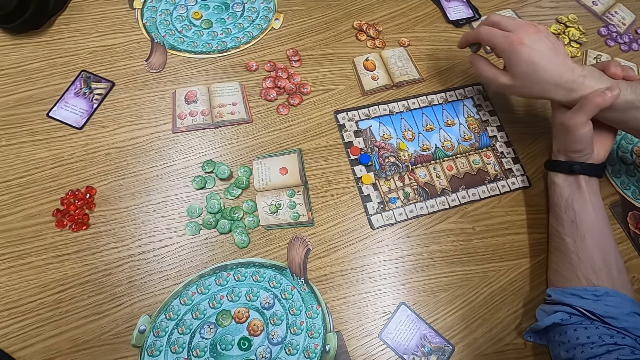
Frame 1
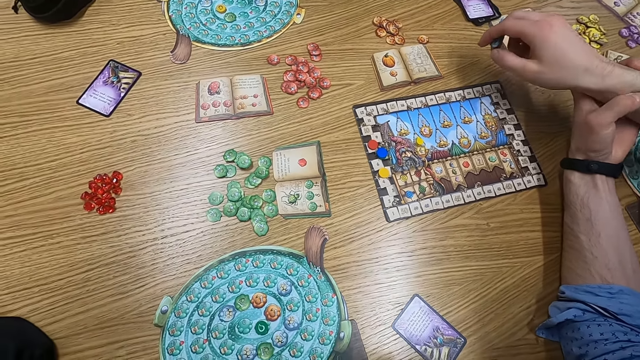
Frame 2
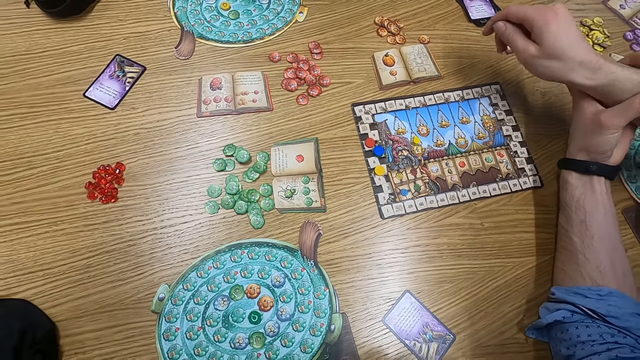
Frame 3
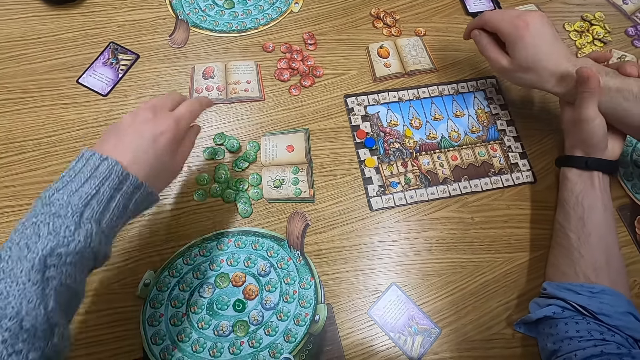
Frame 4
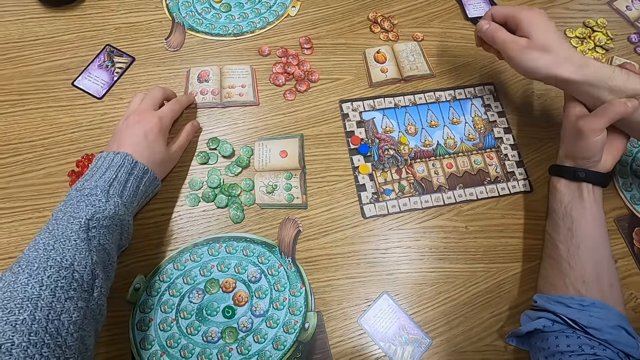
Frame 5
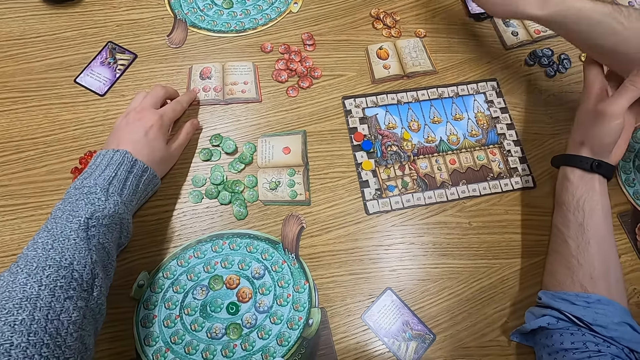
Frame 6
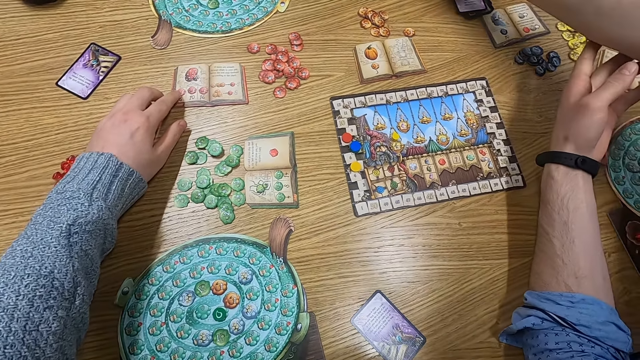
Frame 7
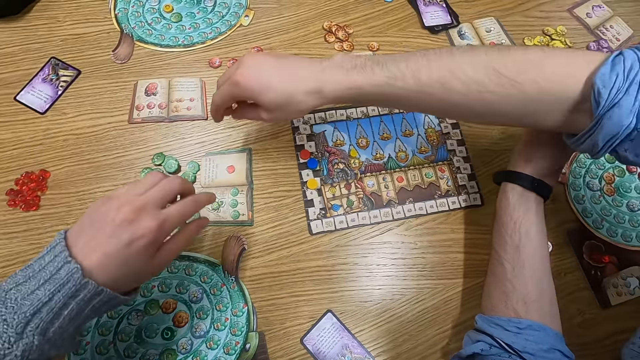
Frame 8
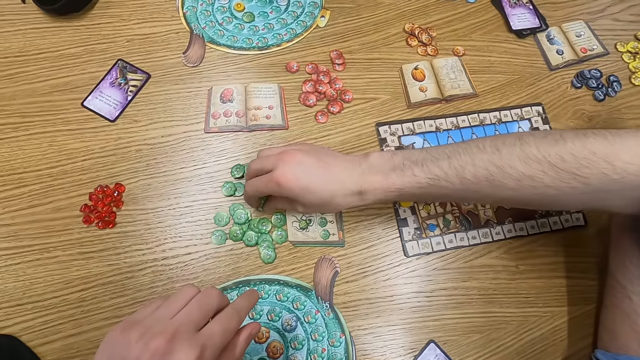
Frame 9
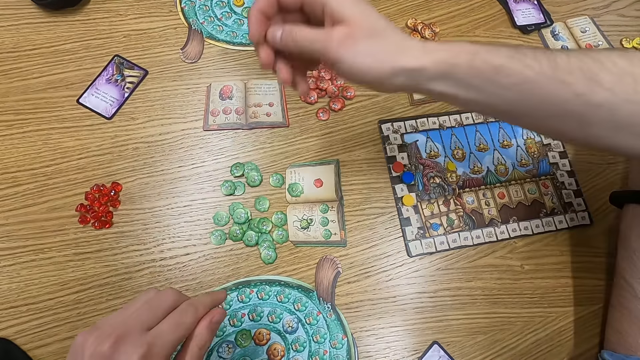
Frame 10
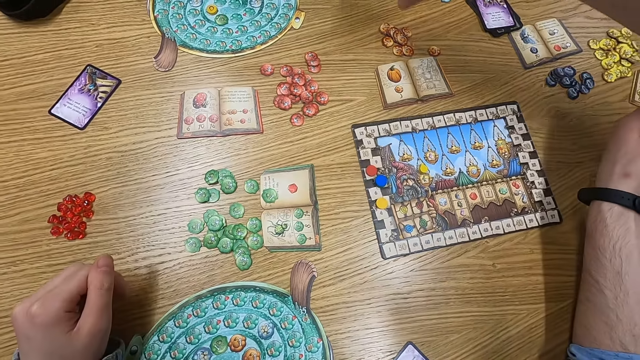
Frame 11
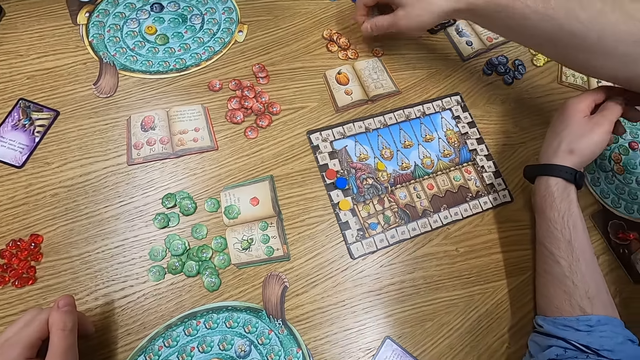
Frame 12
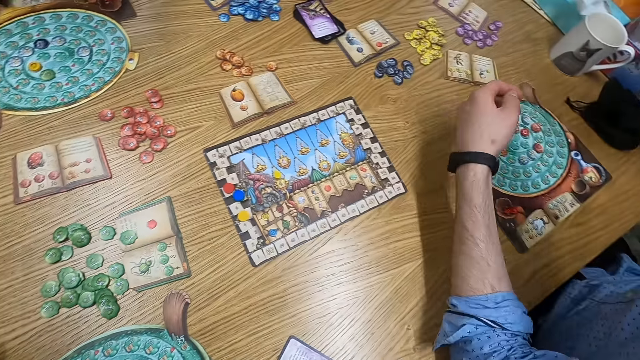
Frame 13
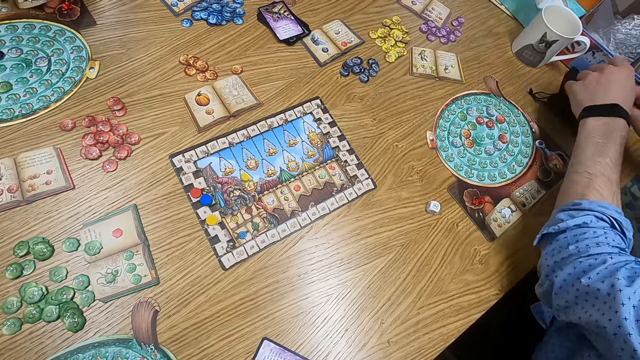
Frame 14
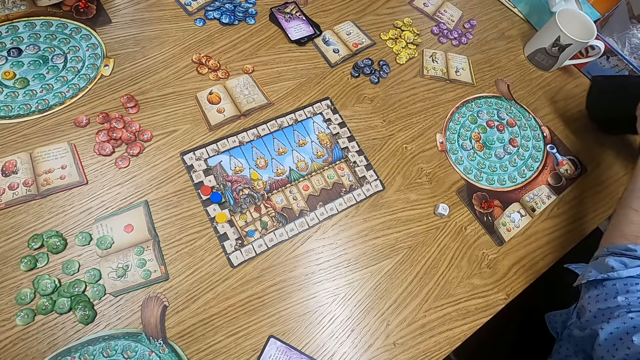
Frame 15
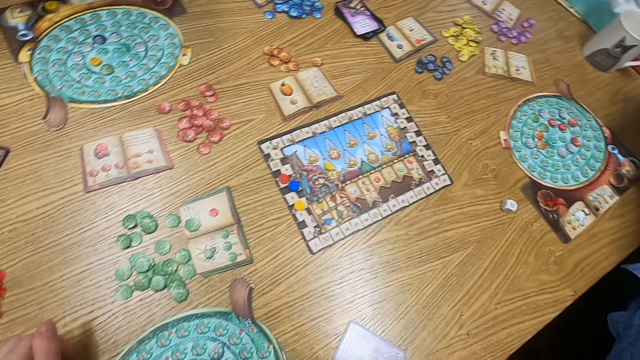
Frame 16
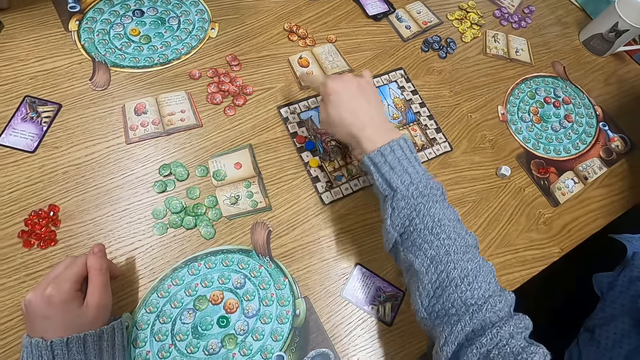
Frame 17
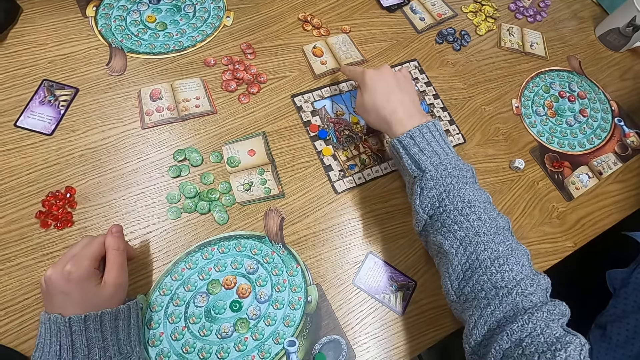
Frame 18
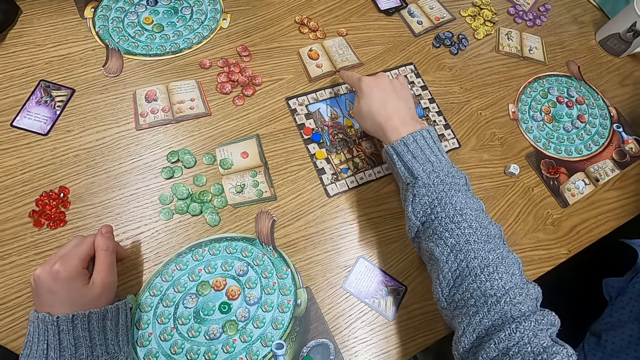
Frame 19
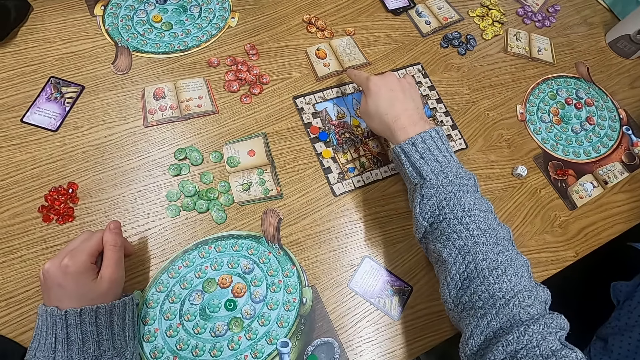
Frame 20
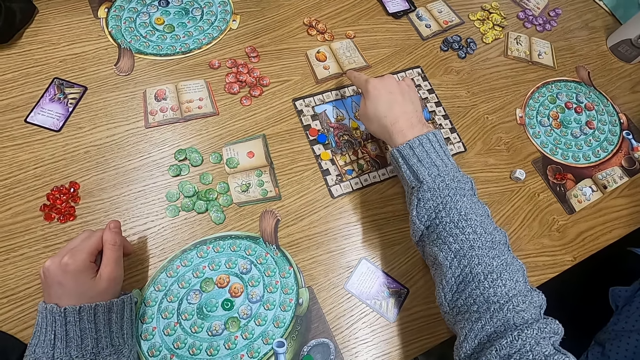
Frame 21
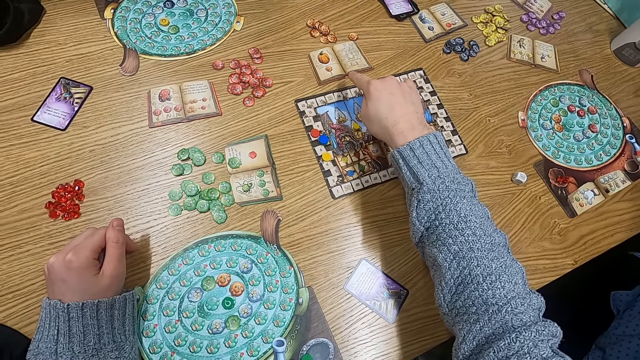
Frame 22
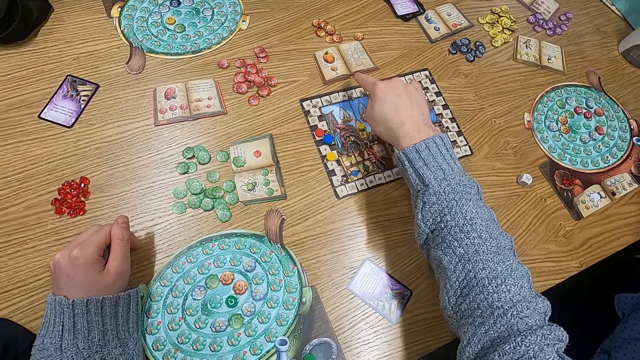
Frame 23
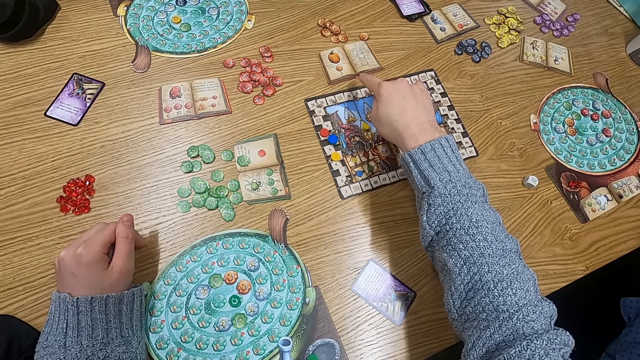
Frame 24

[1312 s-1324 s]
The camera wearer turns to the side. They hold a paper on the table and touch a card. A man picks a point token or counter on the table. The man picks a counter. The camera wearer turns to the side. The man holds a cloth bag. The man inserts counters in the bag. The camera wearer turns to the side. They stretch a hand around.

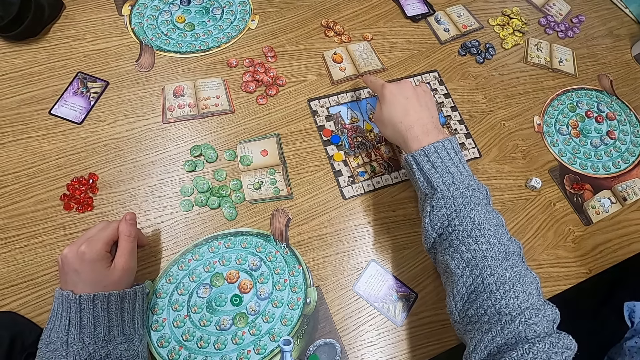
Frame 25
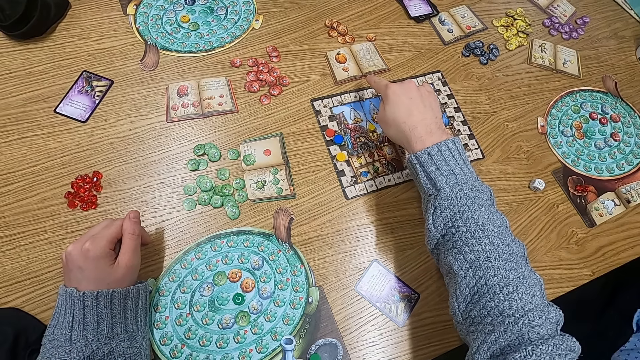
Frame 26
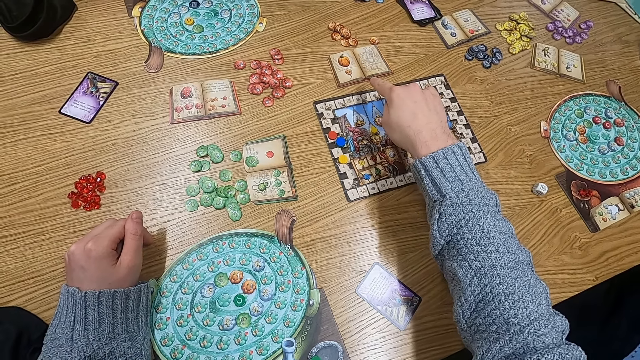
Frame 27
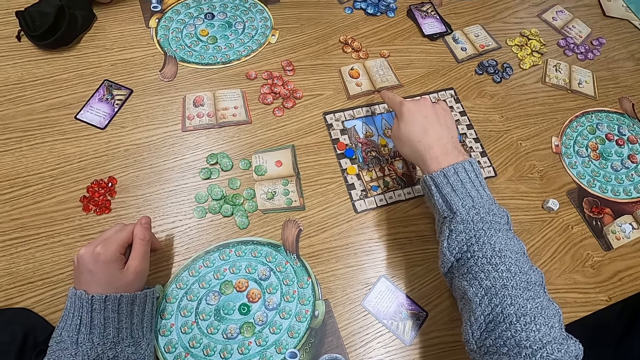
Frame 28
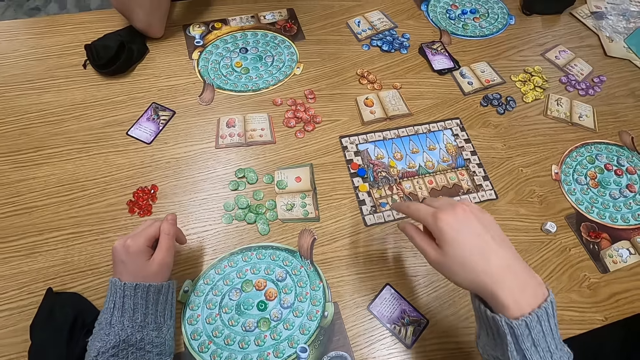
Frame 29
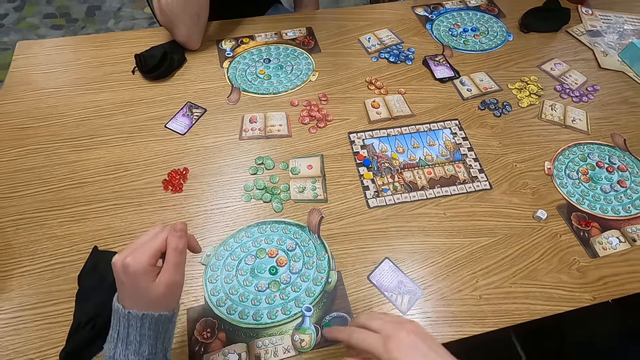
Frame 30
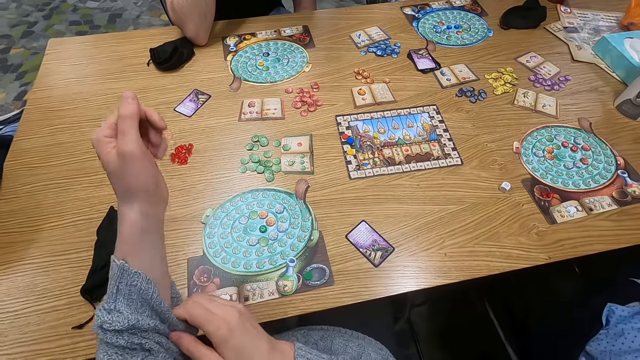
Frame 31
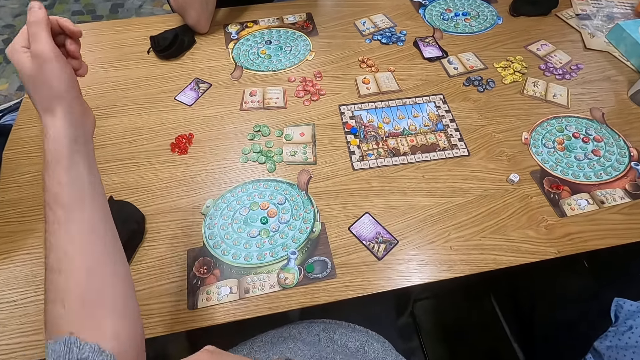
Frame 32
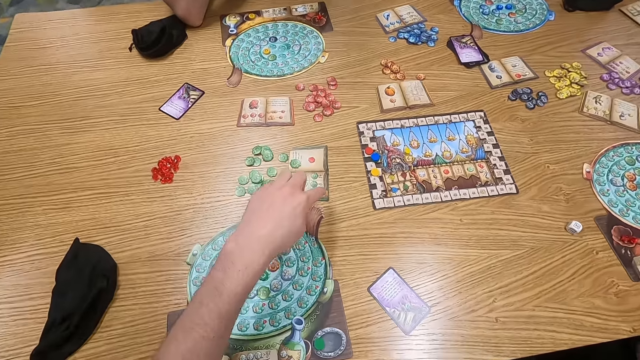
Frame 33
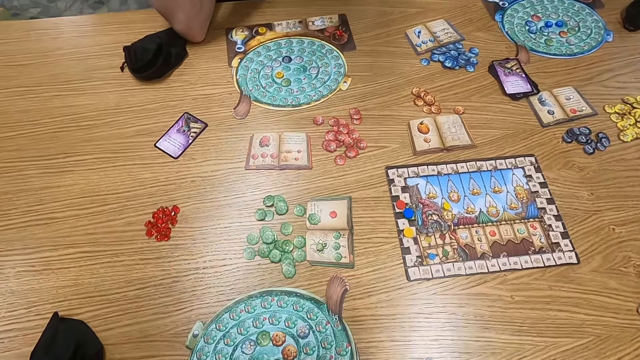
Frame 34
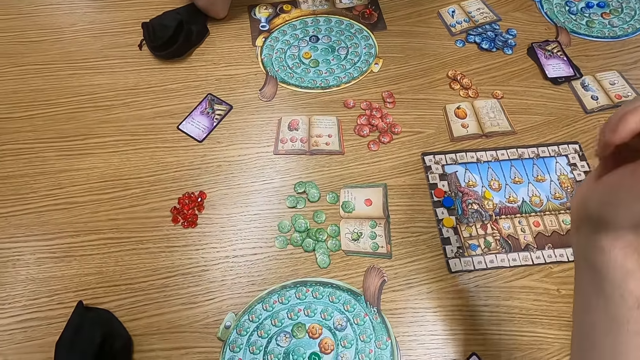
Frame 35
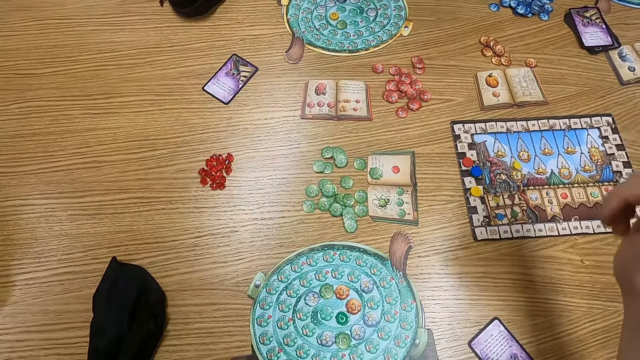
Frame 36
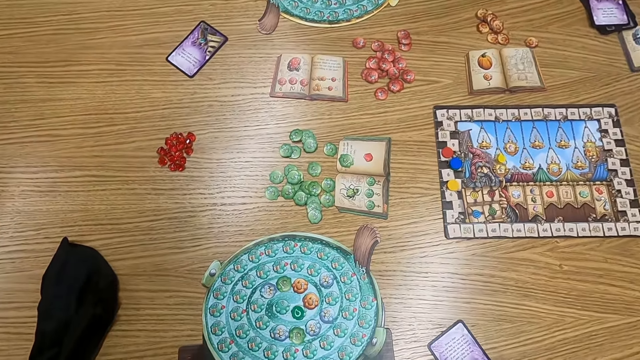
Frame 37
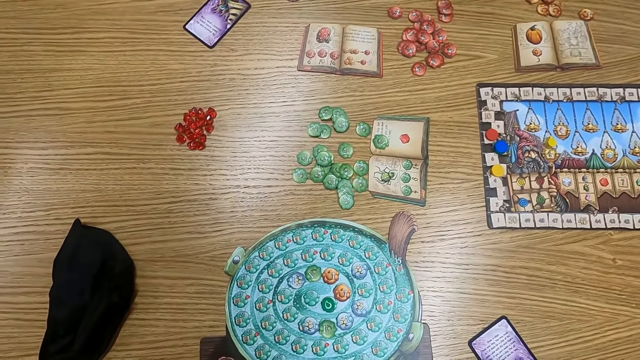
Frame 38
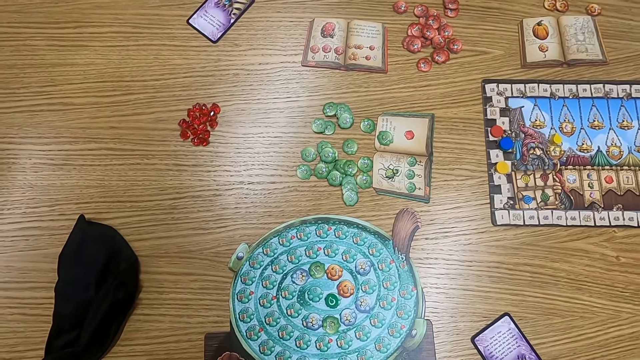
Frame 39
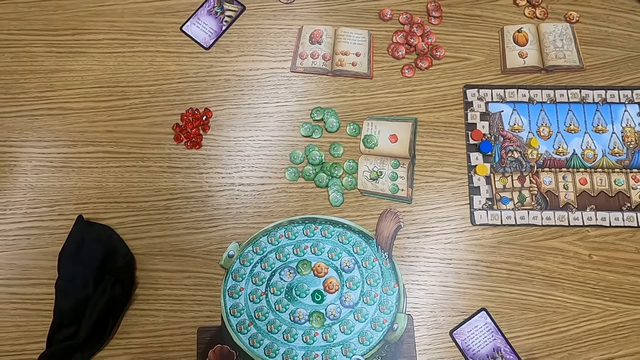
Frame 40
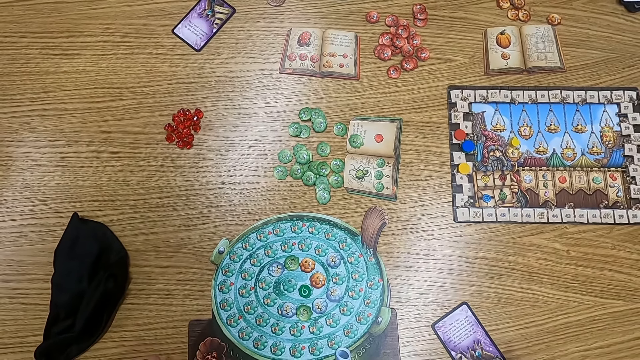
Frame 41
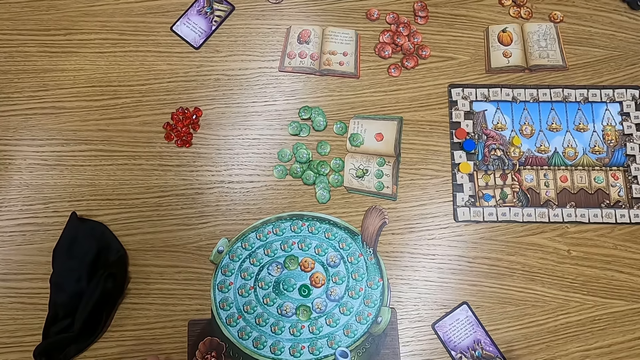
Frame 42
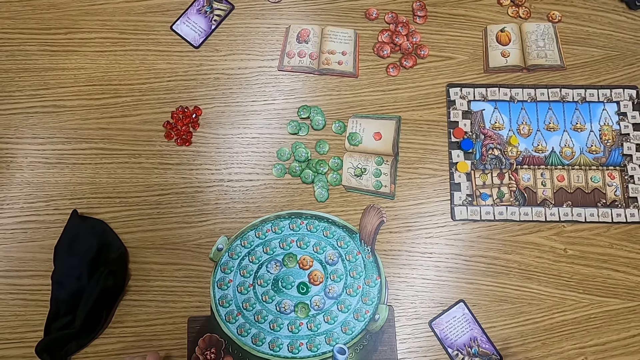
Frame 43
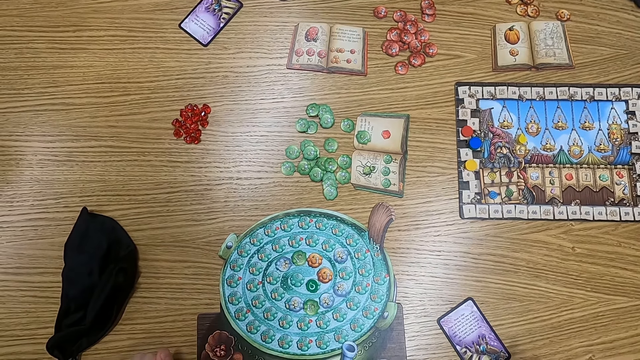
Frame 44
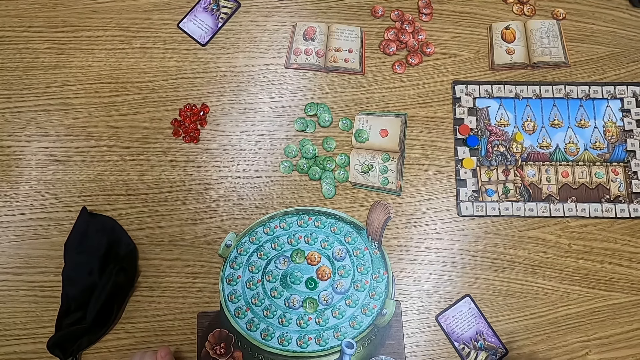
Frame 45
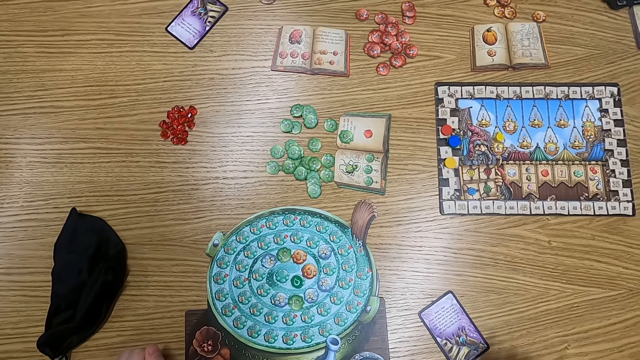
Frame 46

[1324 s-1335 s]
The camera wearer turns to the side. They adjust a sweater and pull a cloth sleeve. They turn to the side.
